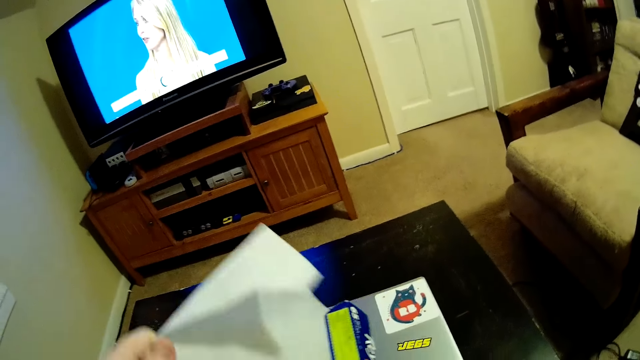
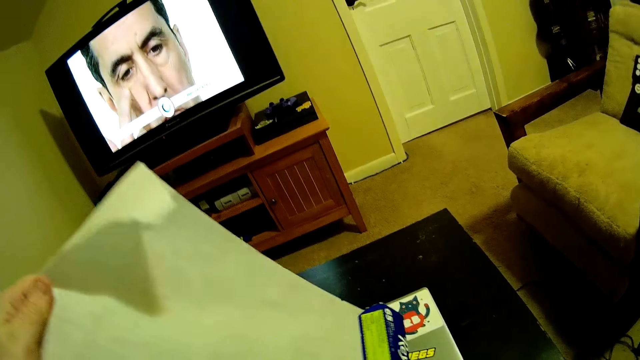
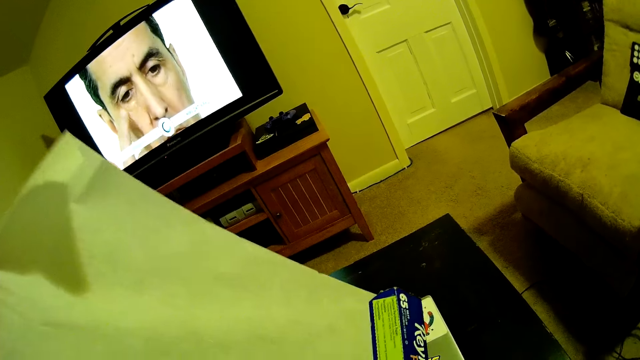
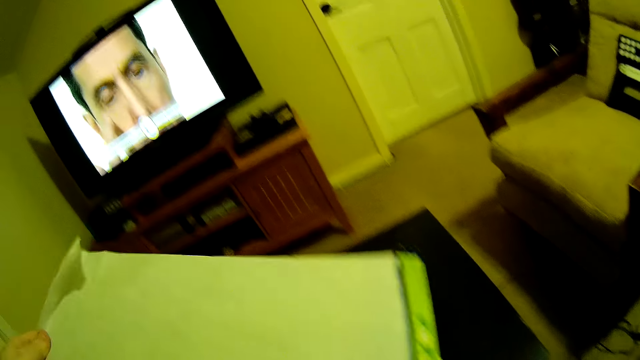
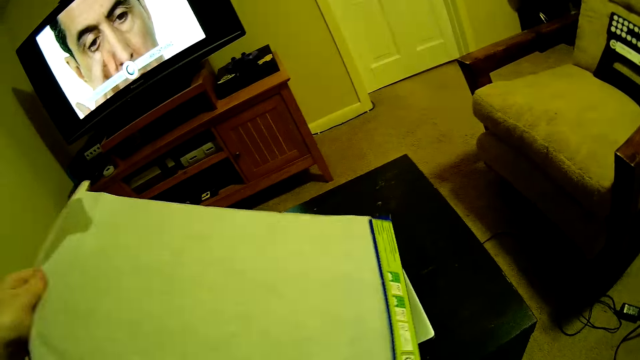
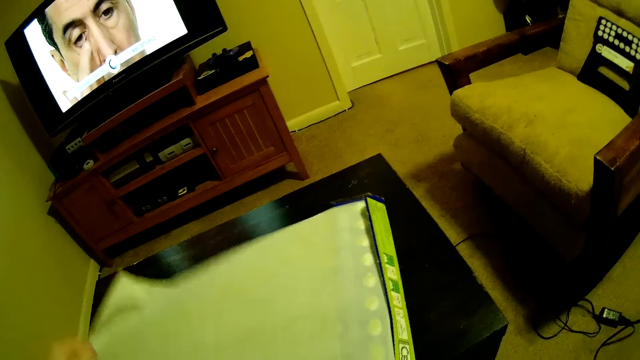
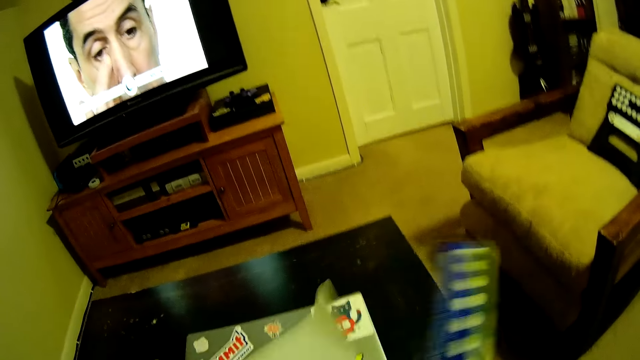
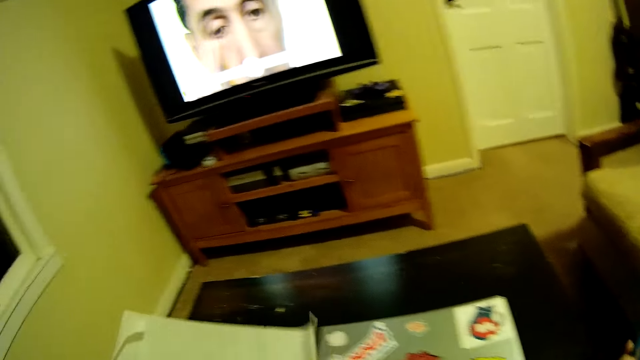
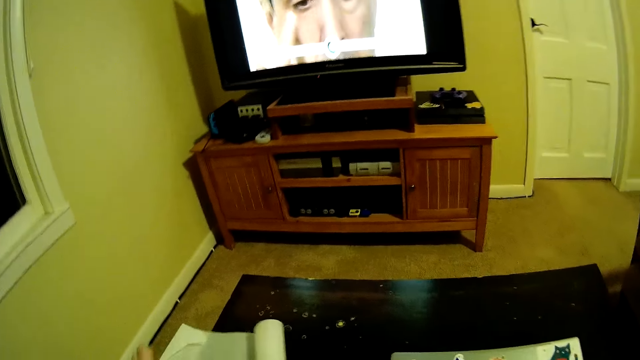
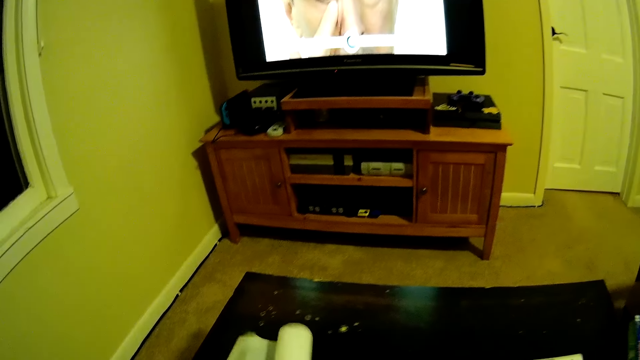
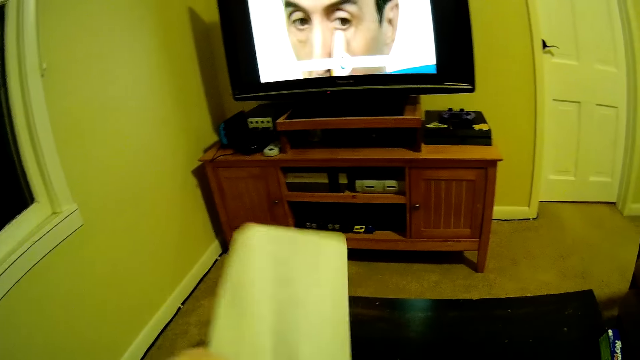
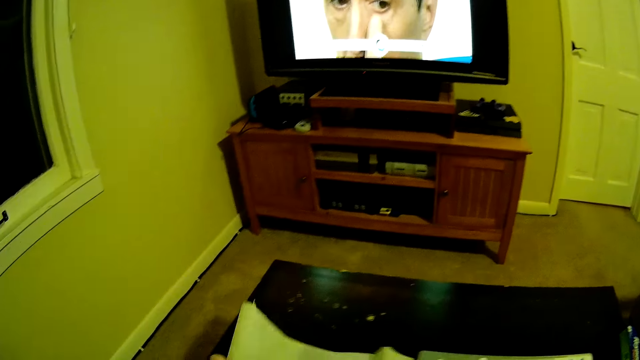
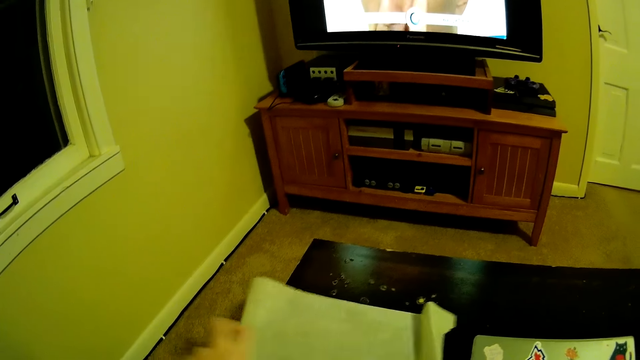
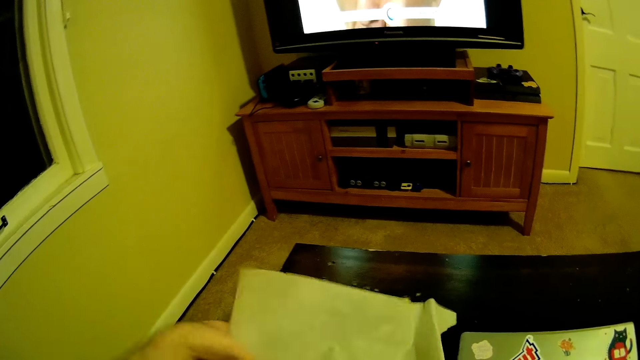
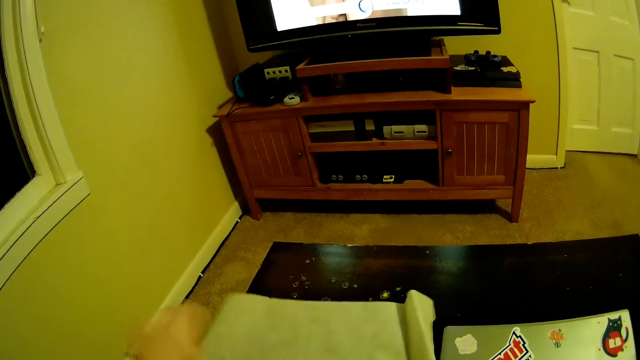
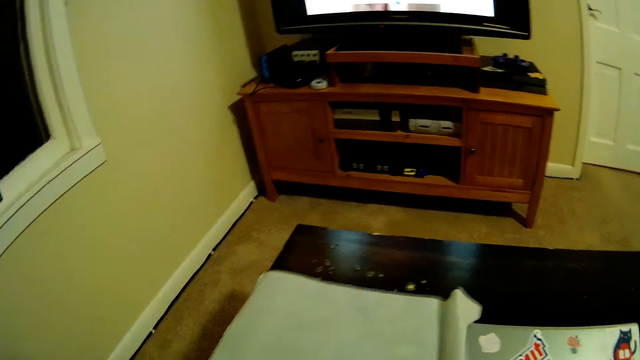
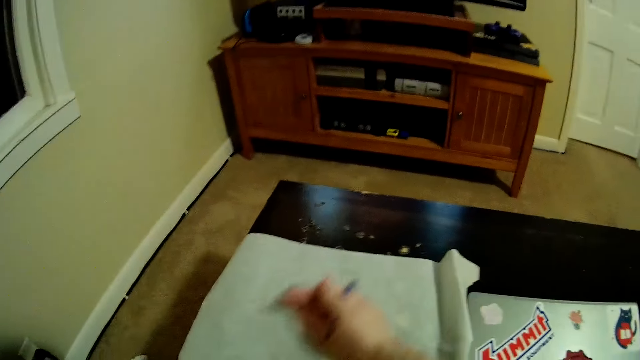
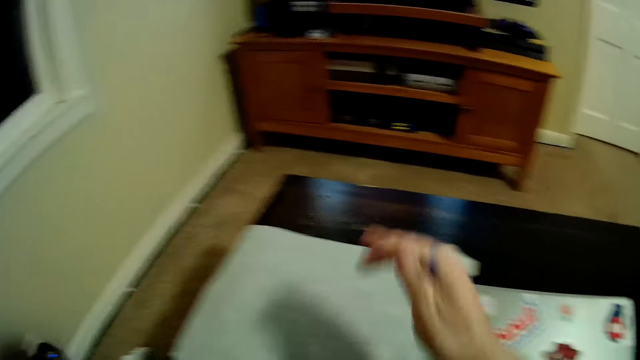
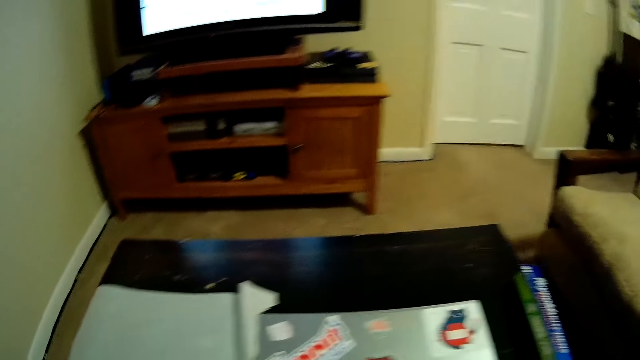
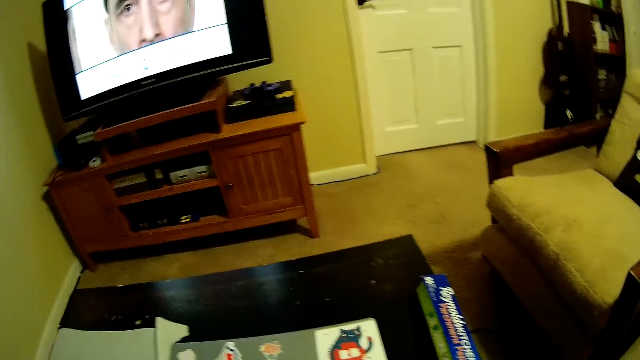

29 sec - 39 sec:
The camera wearer pulls a paper. He rolls out the paper with his left hand. He cuts the paper with his left hand. He drops the paper on the table with his left hand. He picks the paper on the table with his right hand. He stretches the paper on the table. He places the paper on the table with both hands.

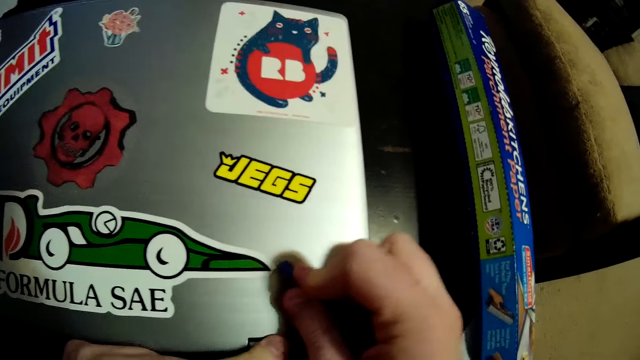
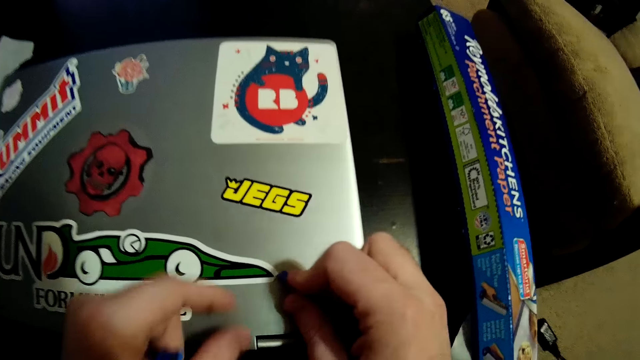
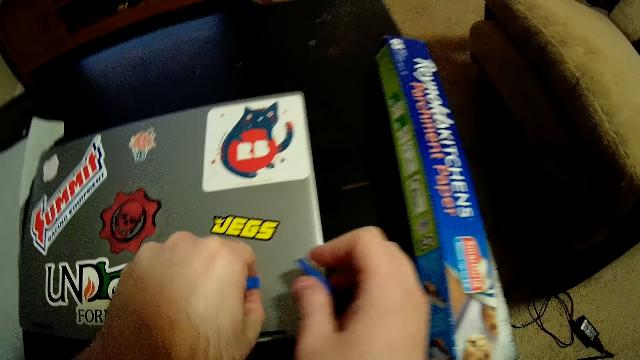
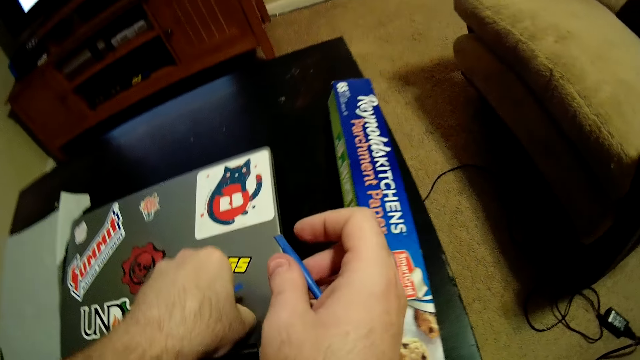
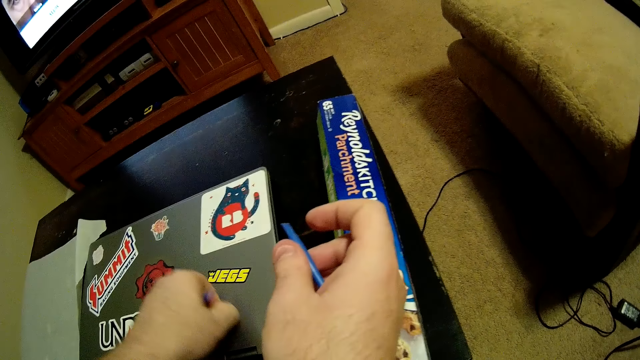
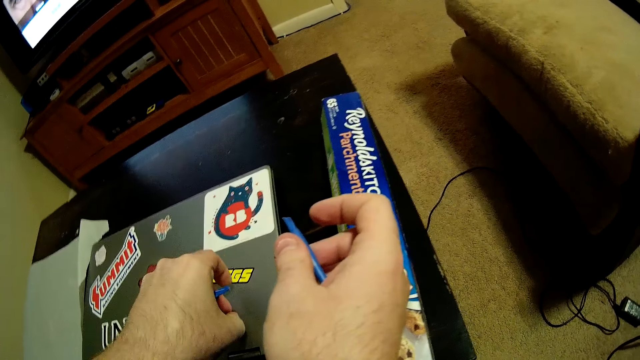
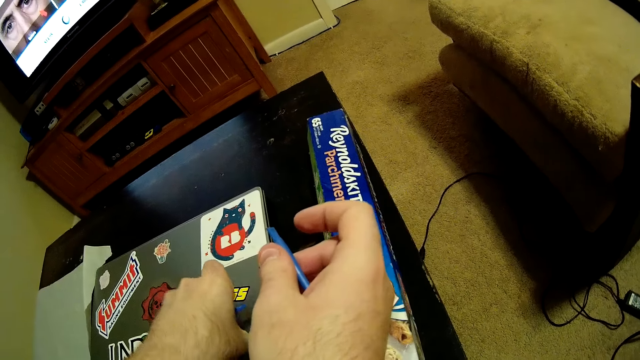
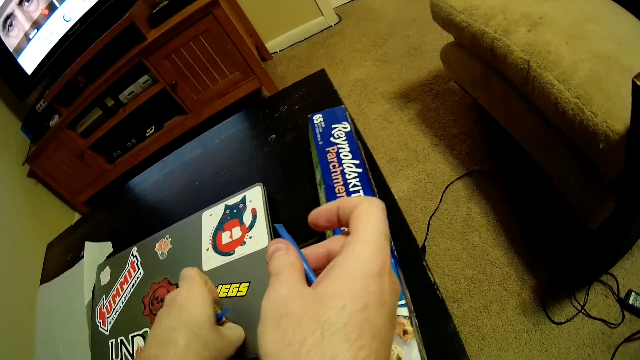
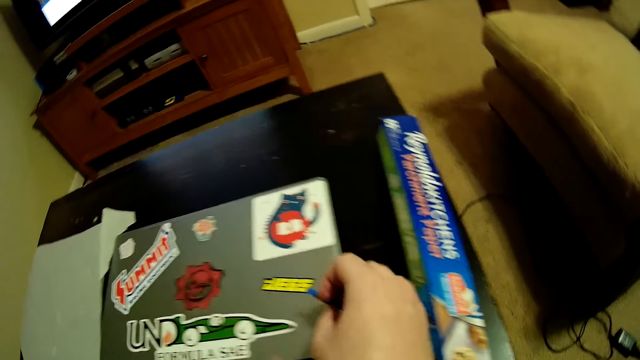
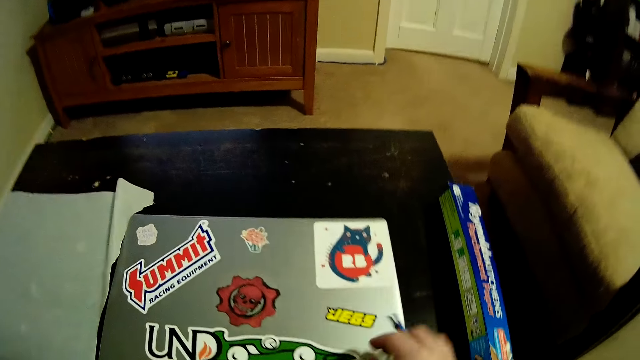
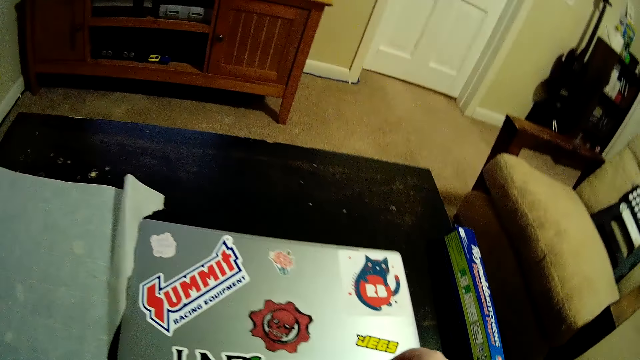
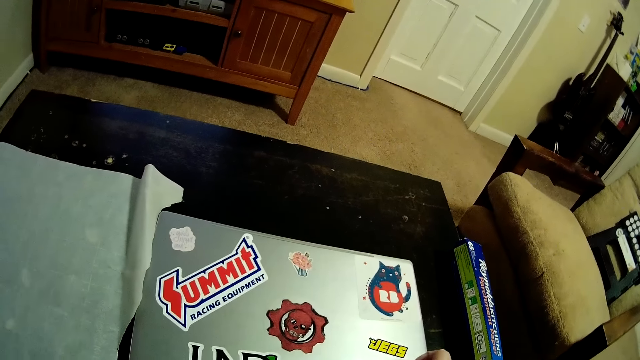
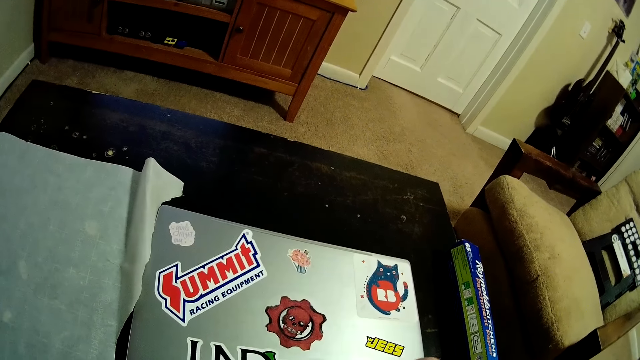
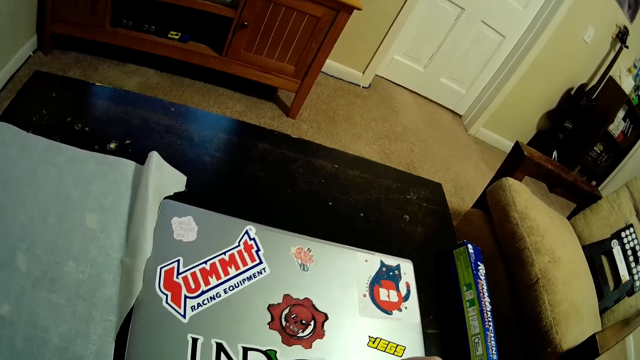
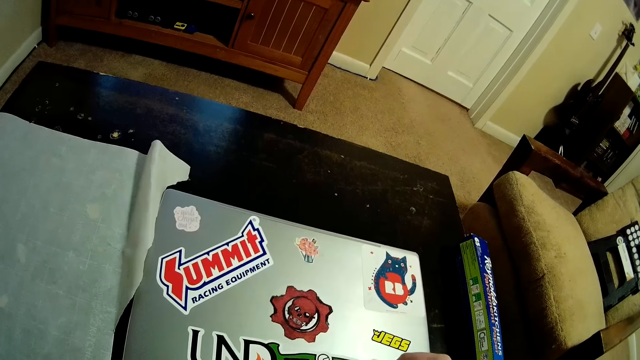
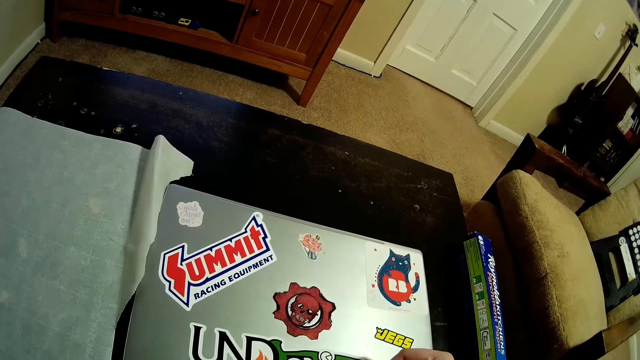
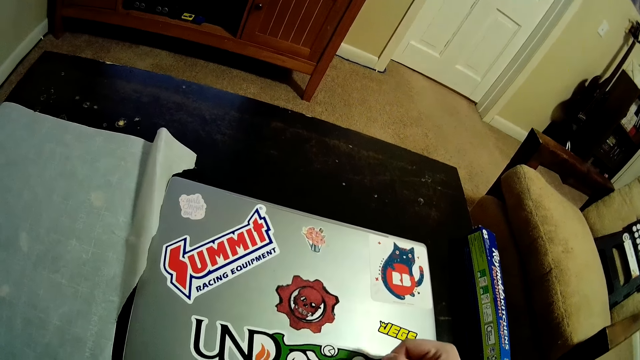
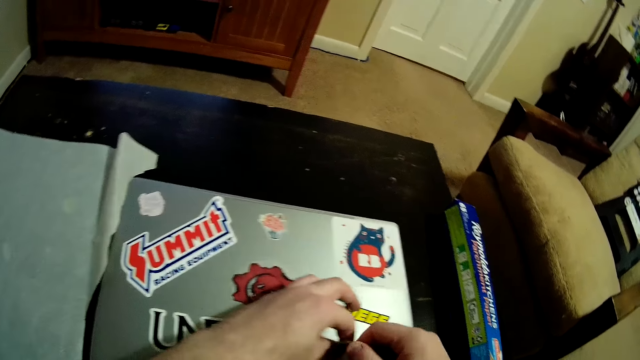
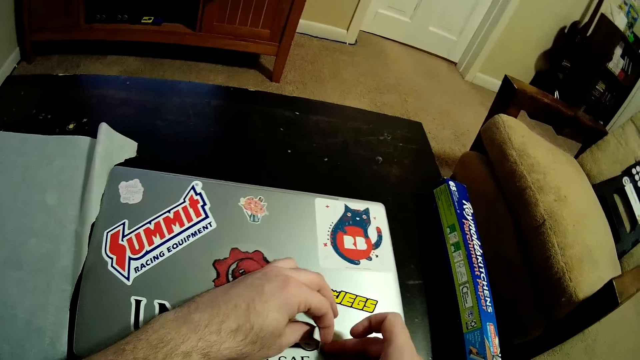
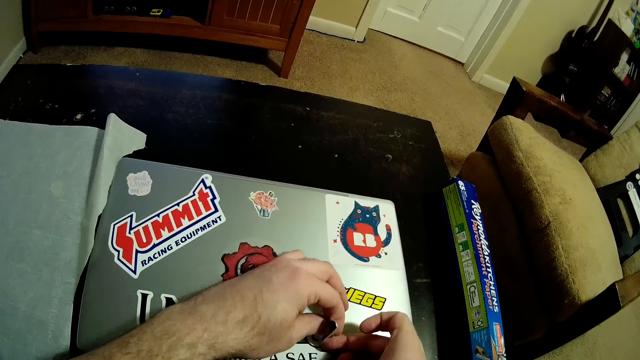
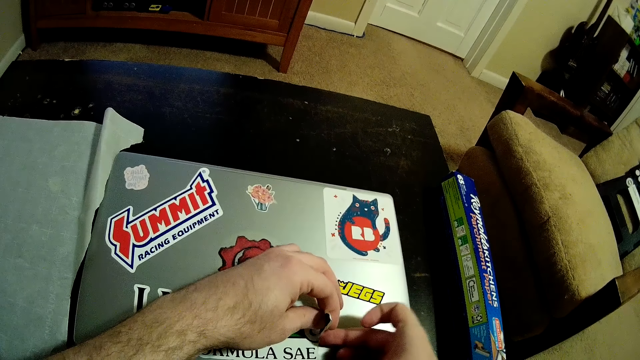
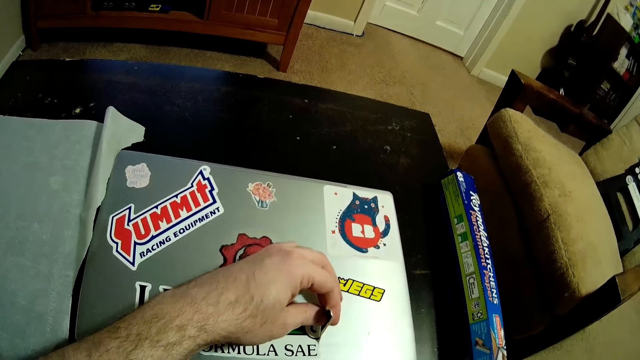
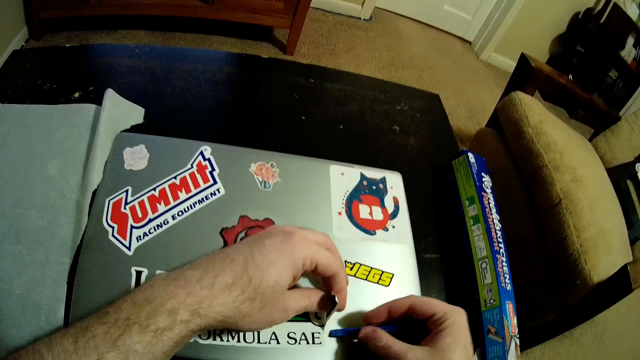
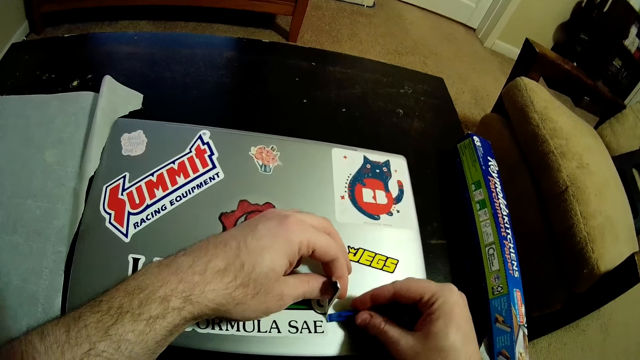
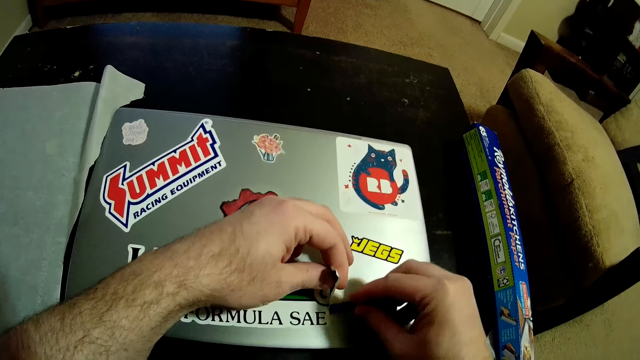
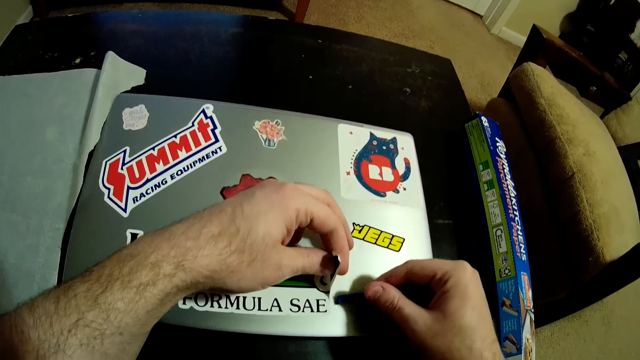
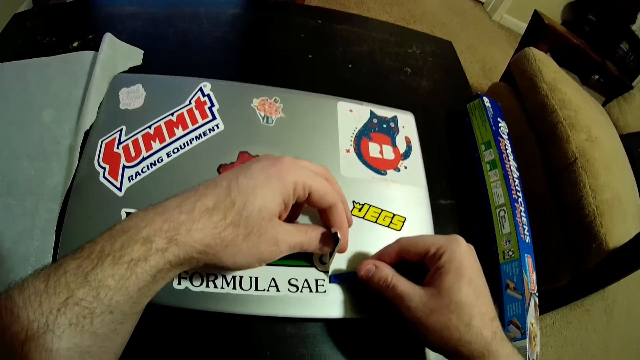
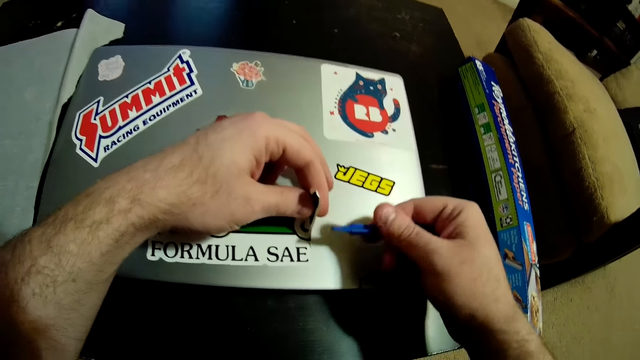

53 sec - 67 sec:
The camera wearer peels the sticker on the laptop with his left hand. He drops the plastic on the table with his right hand. He puts the sticker on the laptop. He peels the sticker on the laptop with his right hand. He peels the sticker on the laptop with both hands, with the plastic.
